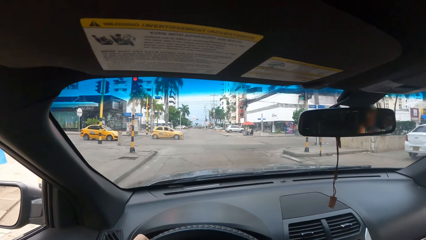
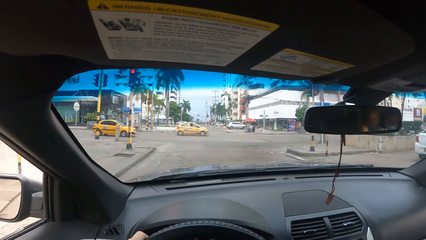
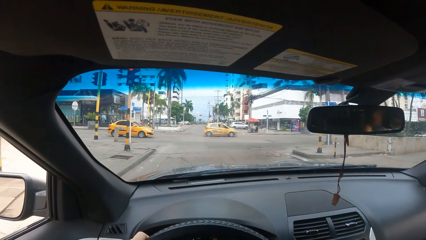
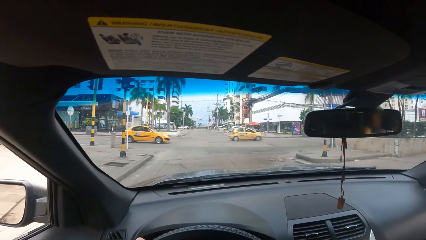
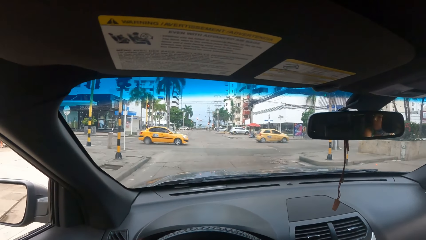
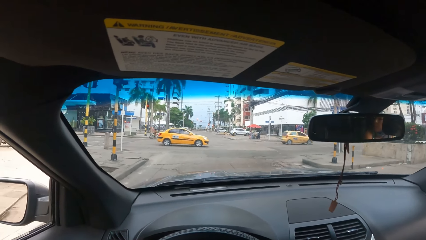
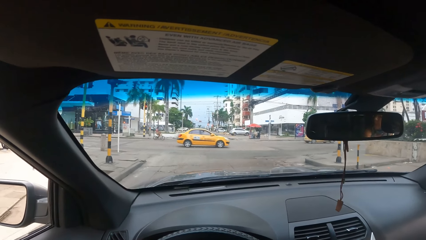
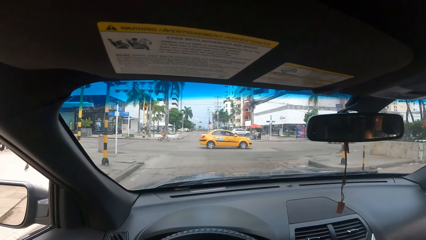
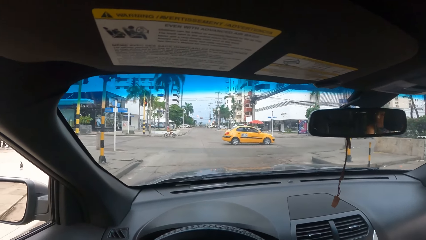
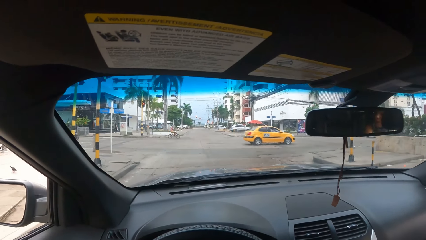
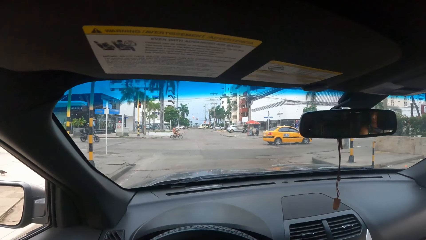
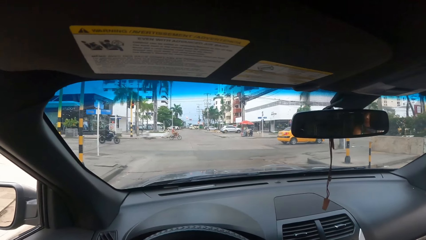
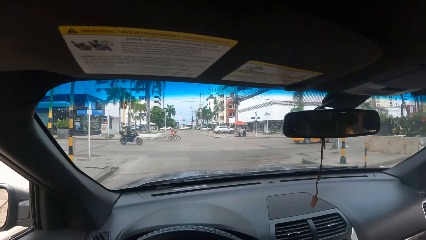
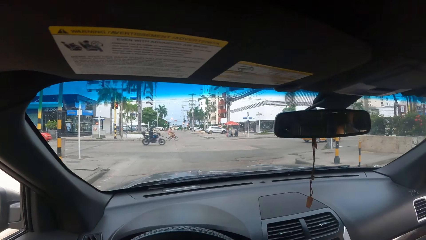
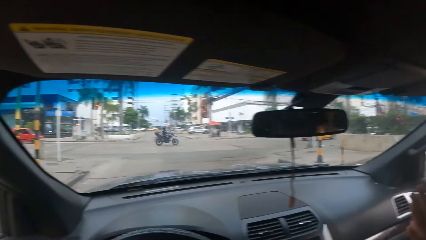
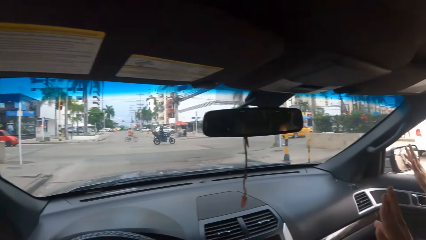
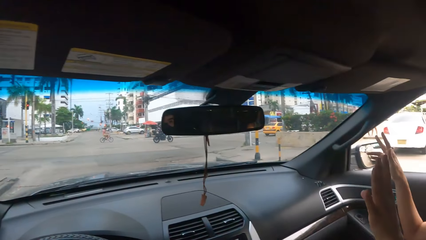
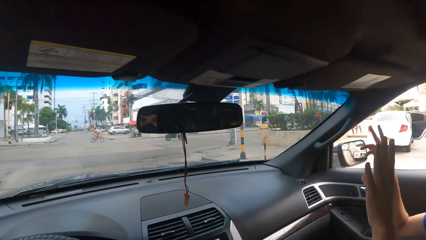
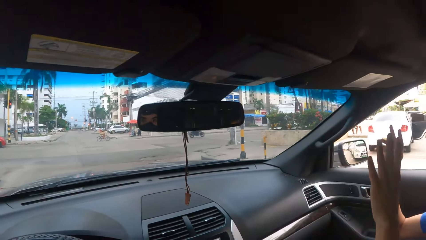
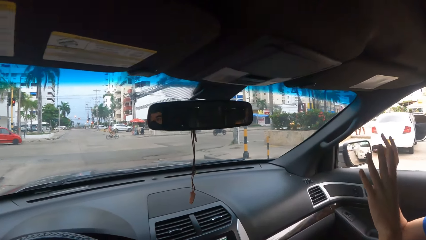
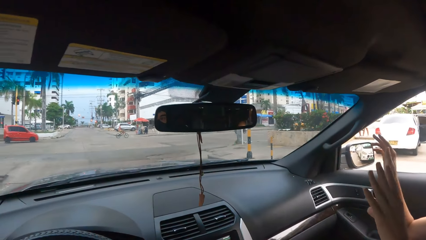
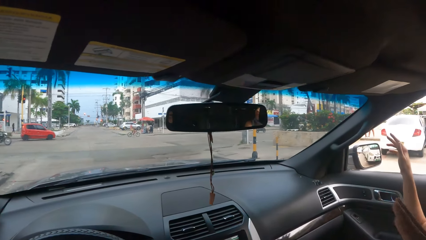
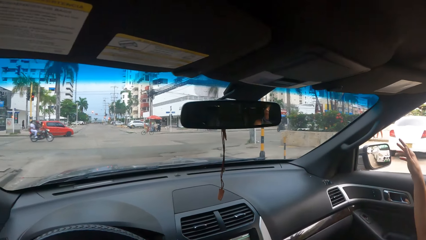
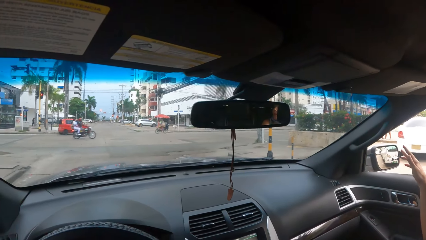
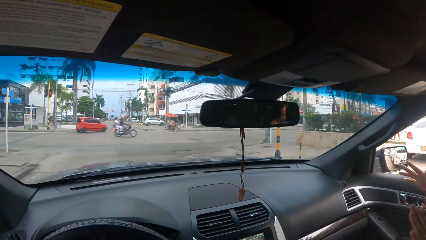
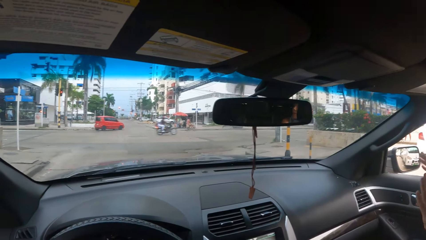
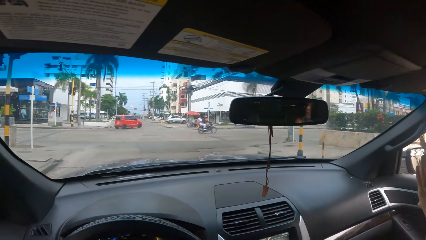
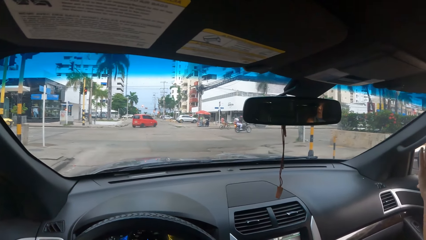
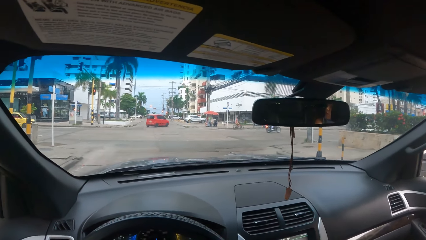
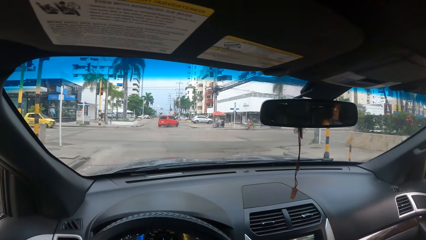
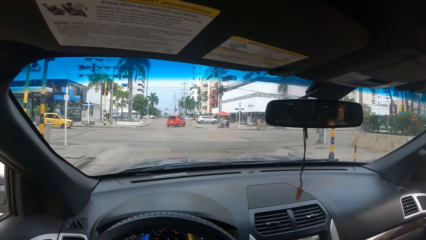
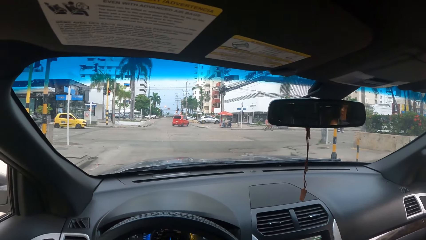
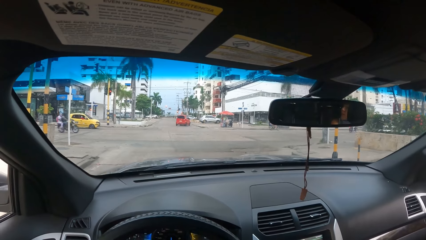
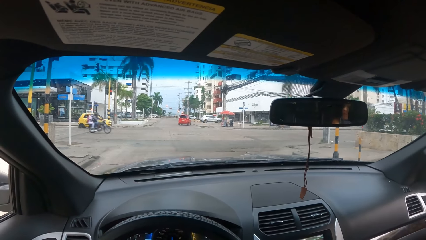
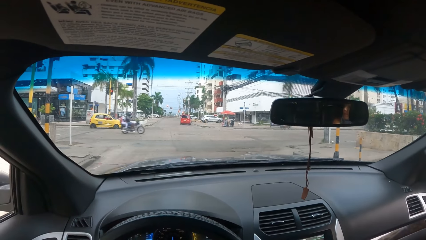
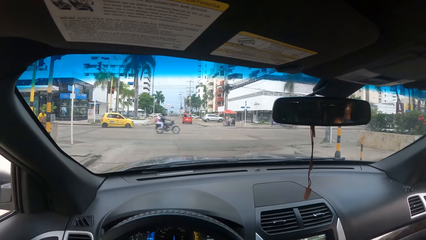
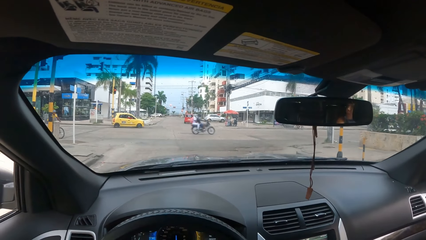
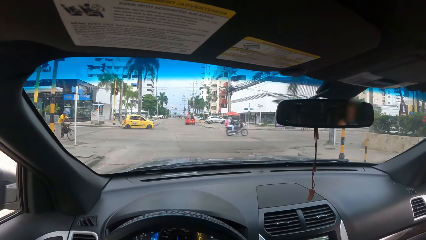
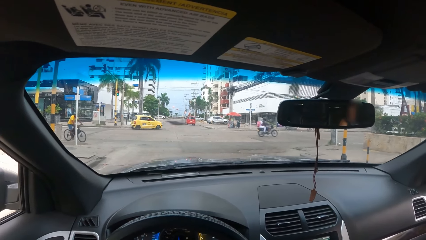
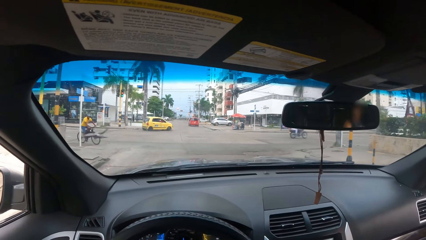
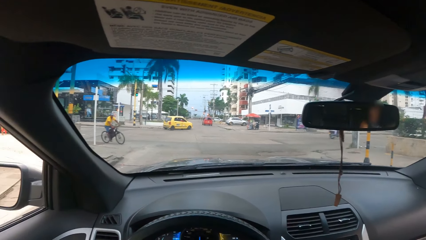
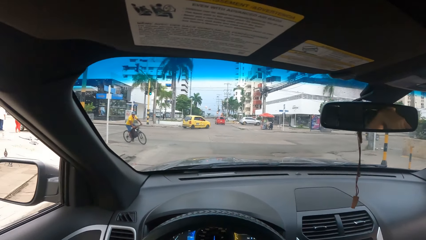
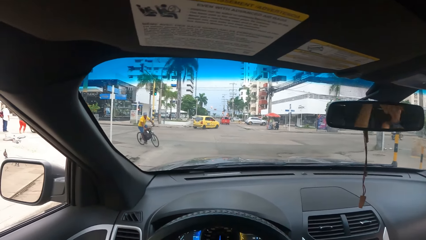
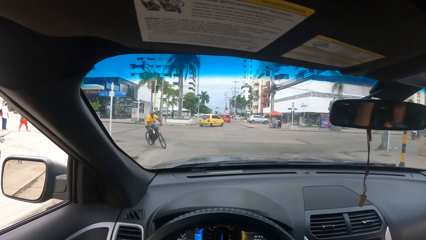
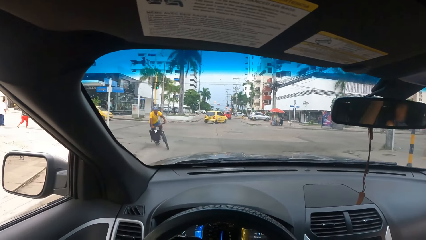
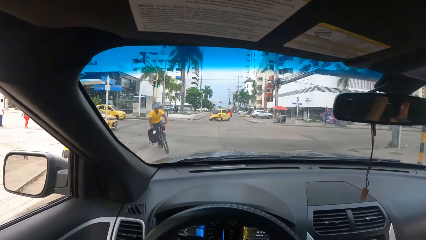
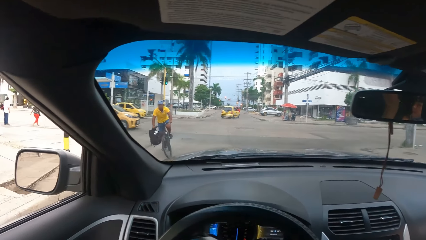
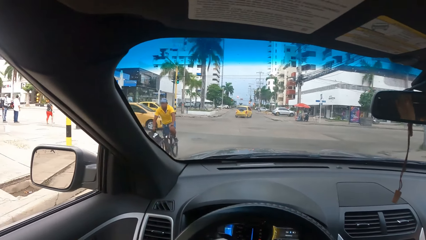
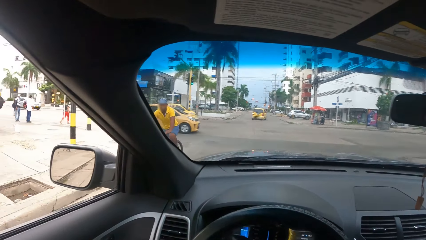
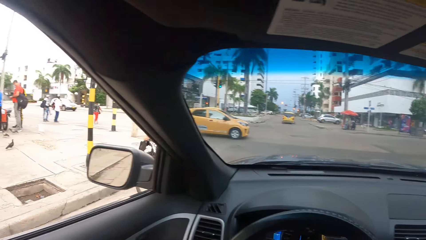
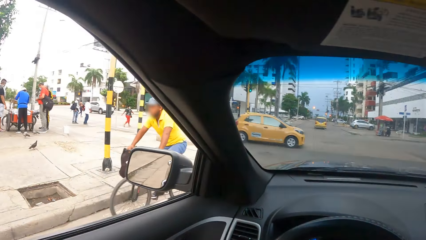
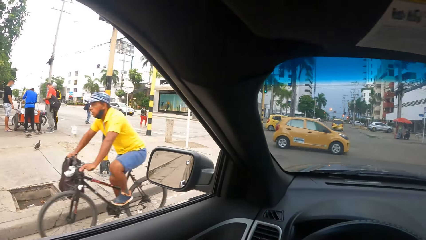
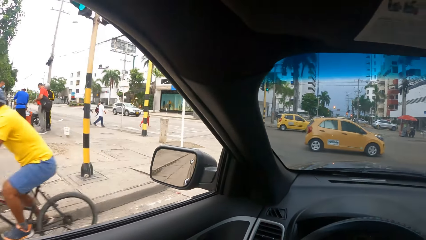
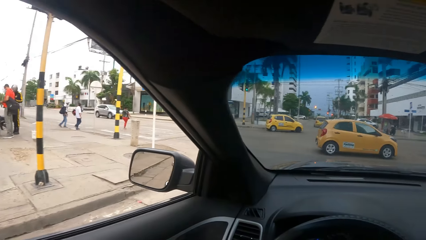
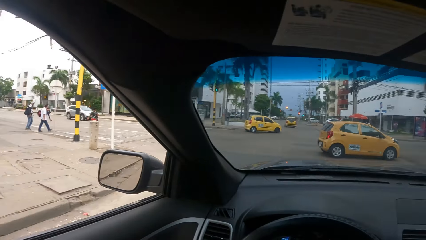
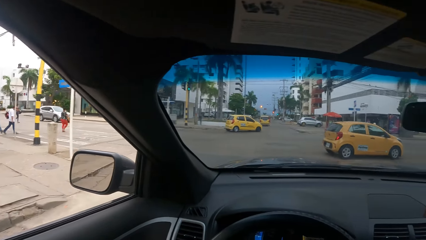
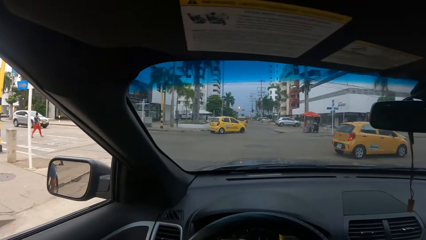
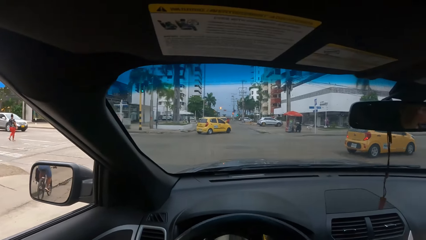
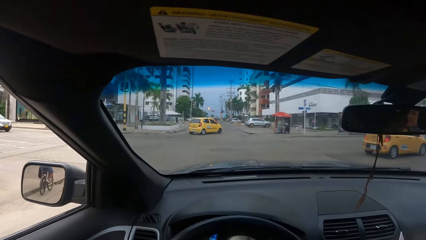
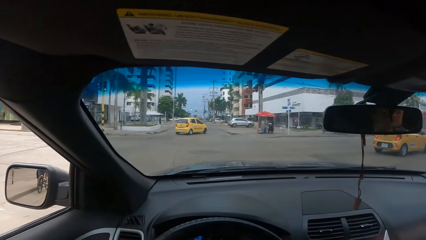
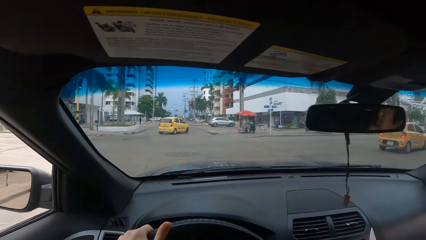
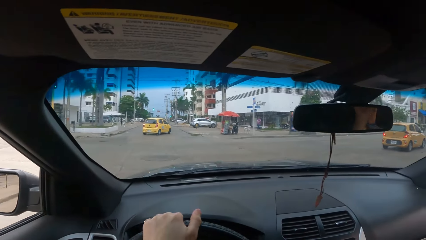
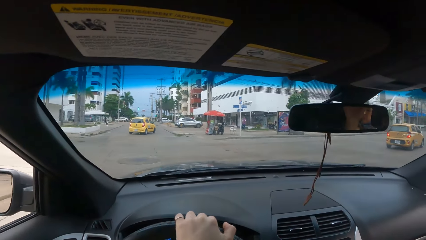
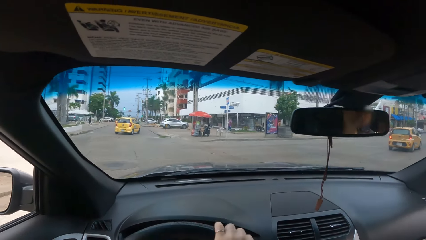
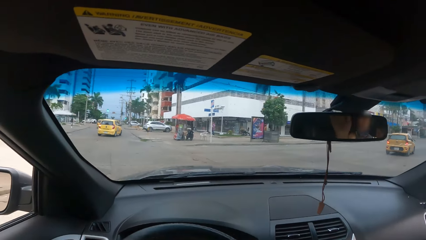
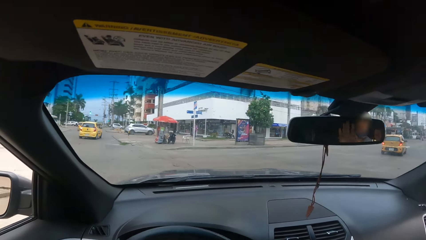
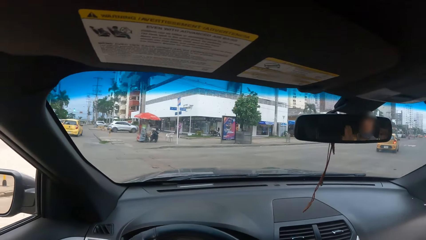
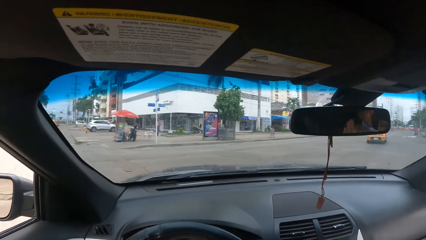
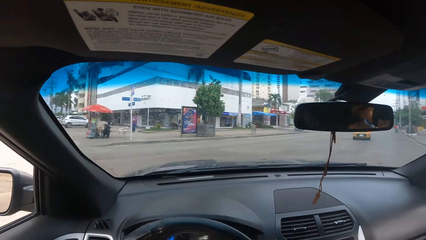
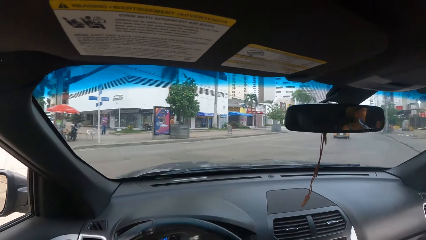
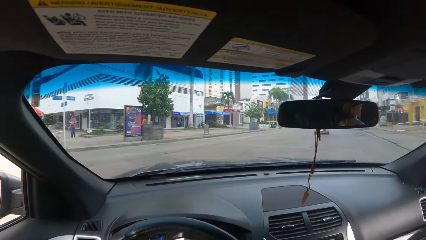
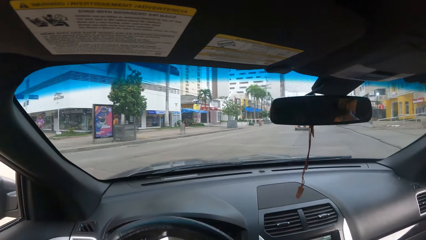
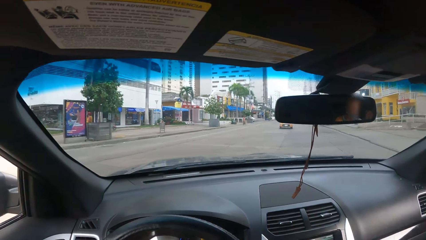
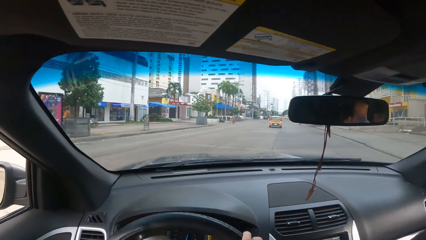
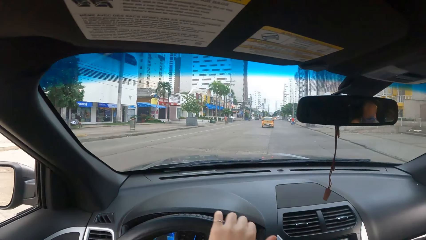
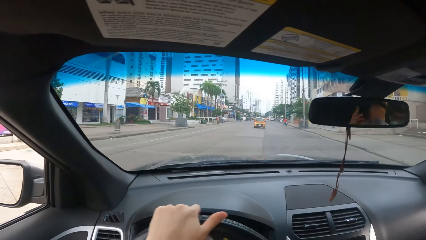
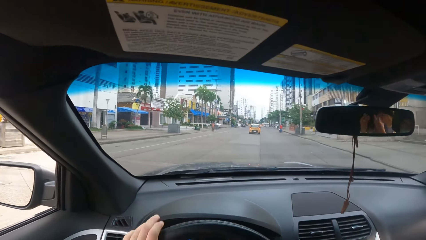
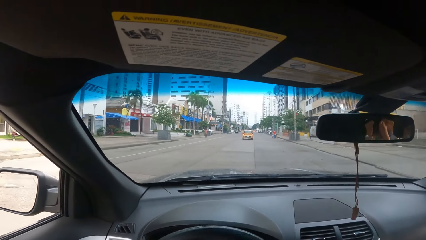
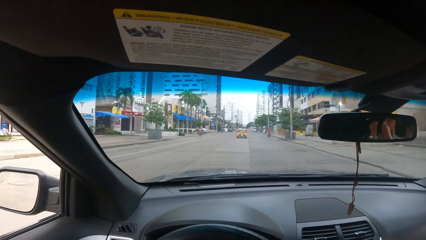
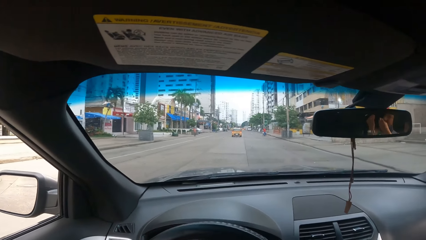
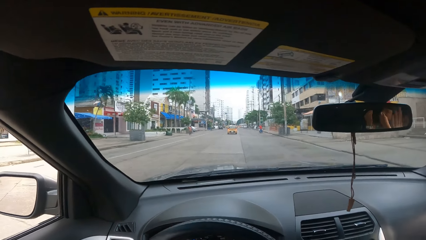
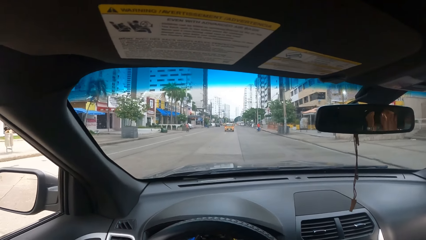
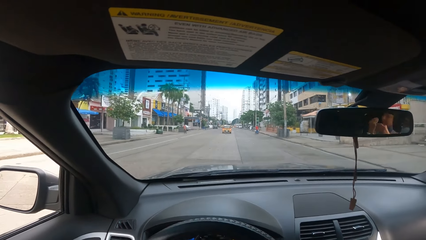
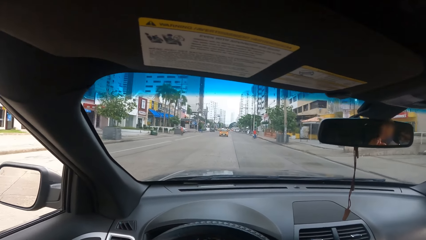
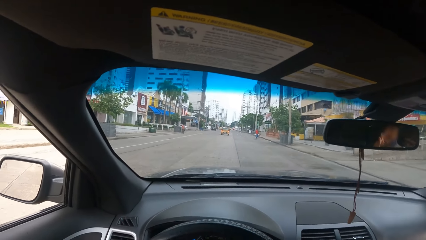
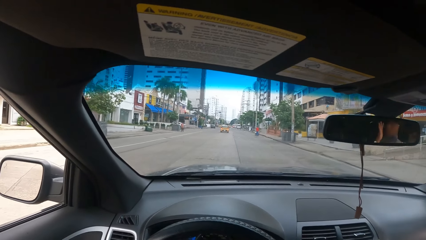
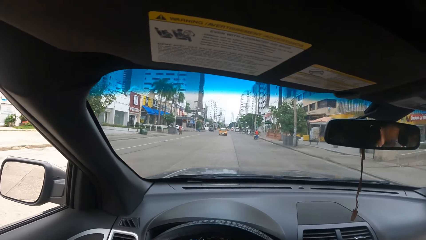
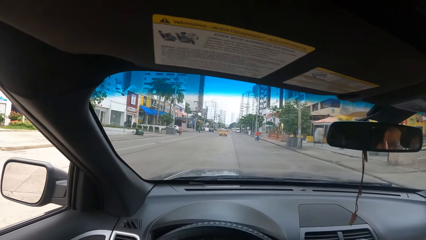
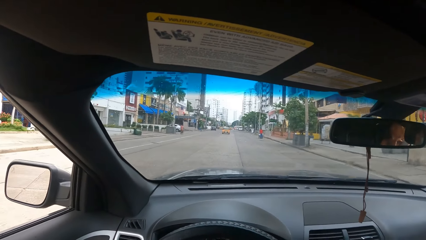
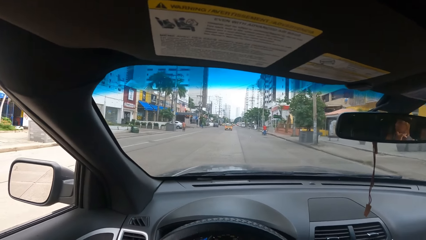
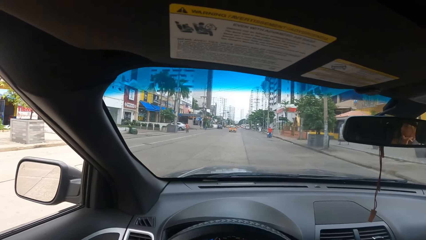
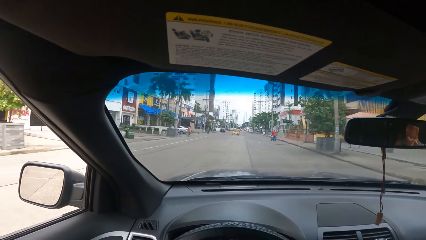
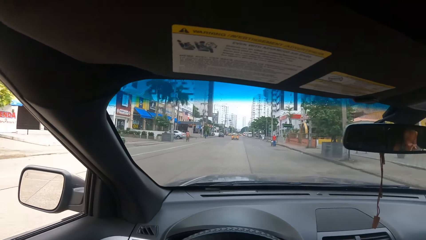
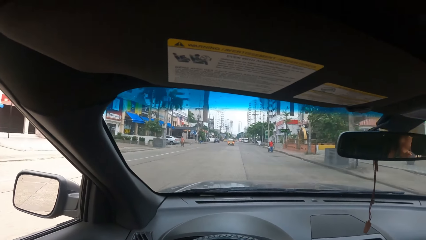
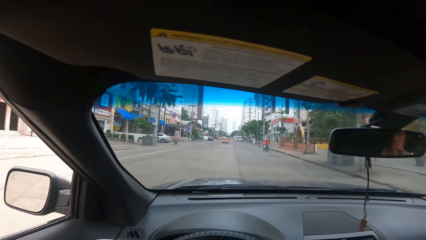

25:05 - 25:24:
The camera wearer stops the car at a traffic light. A man moves hands. The camera wearer stays still in the car. They drive the car, look outside the car, and drive the car. They turn the steering wheel right. They drive the car.
